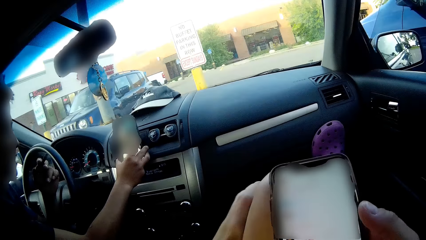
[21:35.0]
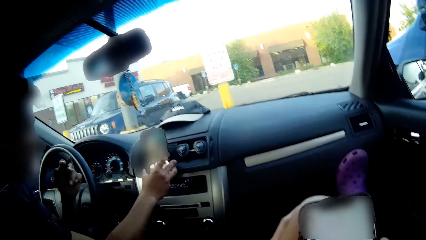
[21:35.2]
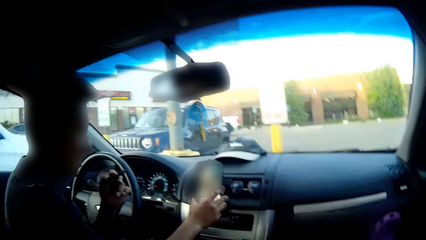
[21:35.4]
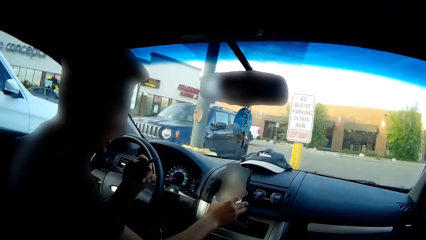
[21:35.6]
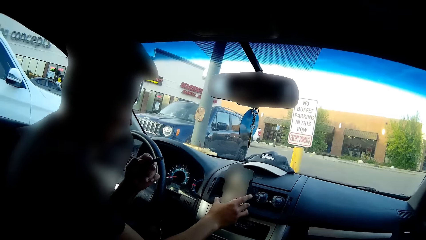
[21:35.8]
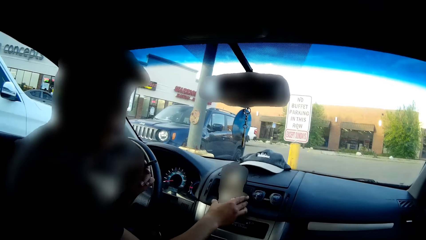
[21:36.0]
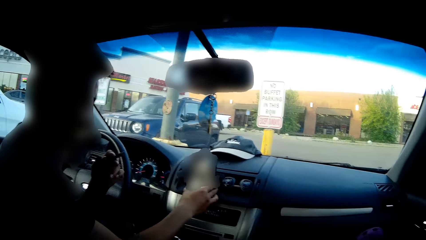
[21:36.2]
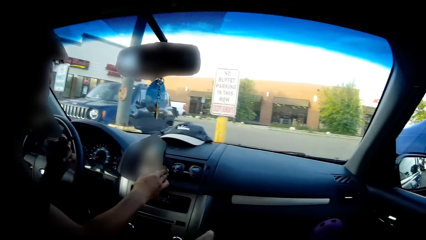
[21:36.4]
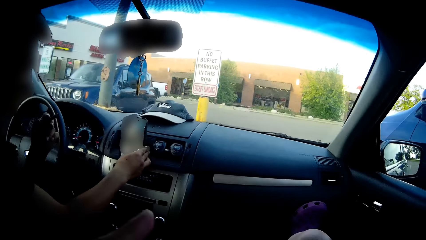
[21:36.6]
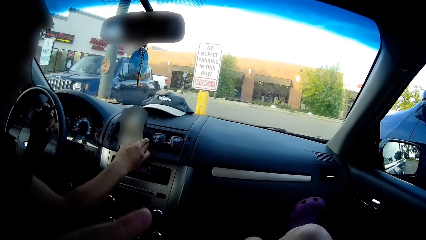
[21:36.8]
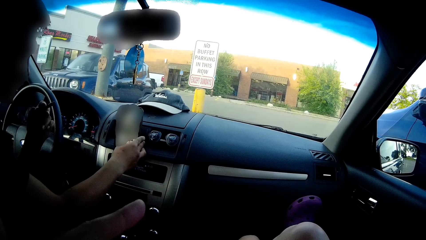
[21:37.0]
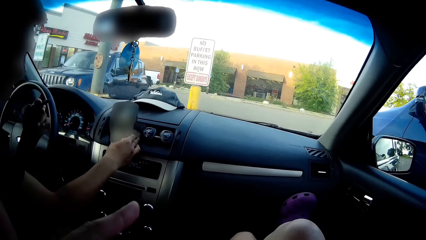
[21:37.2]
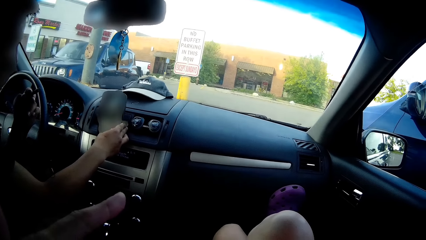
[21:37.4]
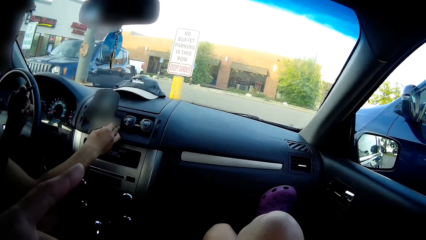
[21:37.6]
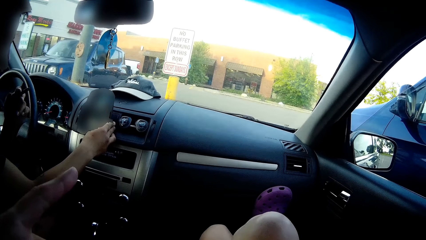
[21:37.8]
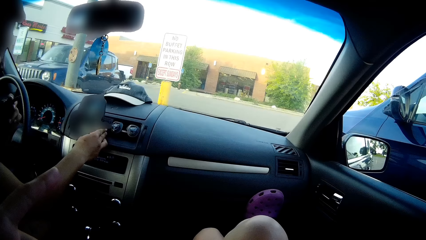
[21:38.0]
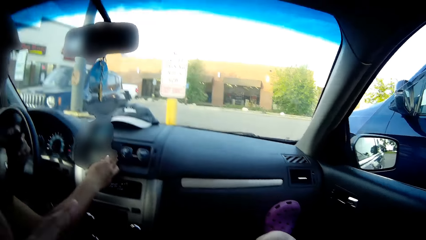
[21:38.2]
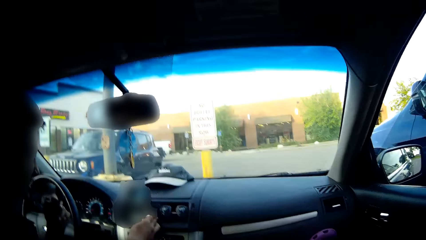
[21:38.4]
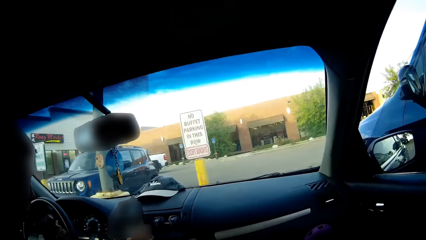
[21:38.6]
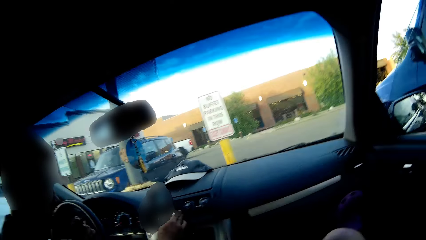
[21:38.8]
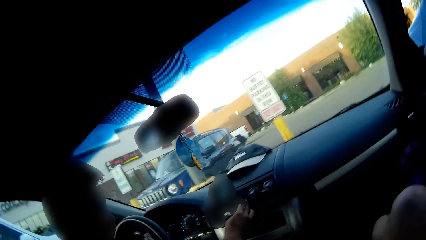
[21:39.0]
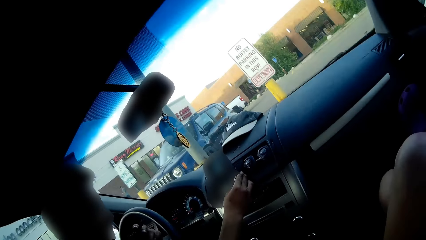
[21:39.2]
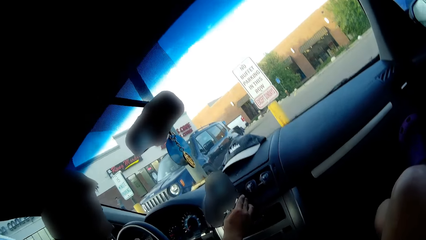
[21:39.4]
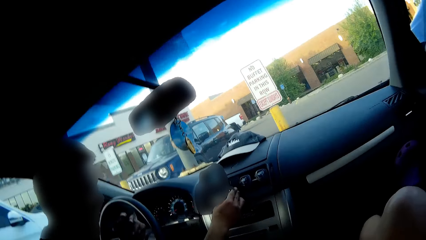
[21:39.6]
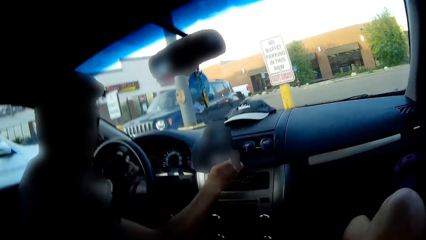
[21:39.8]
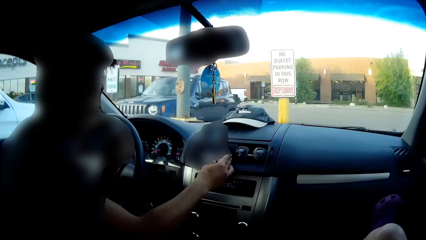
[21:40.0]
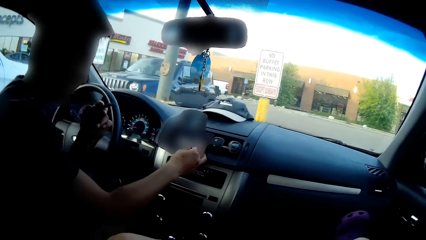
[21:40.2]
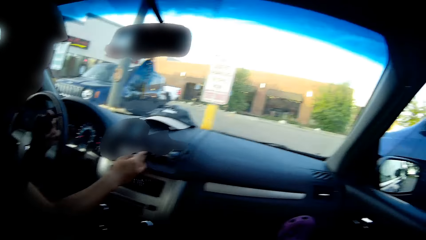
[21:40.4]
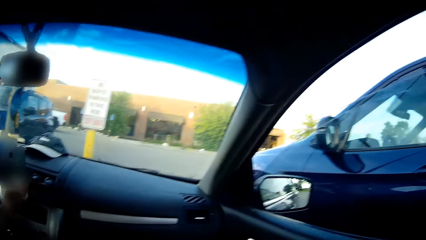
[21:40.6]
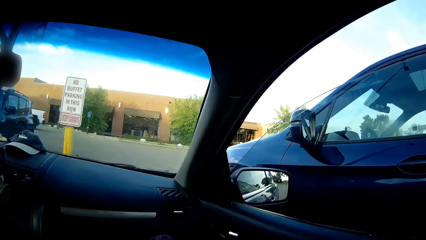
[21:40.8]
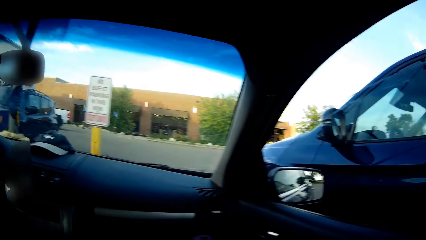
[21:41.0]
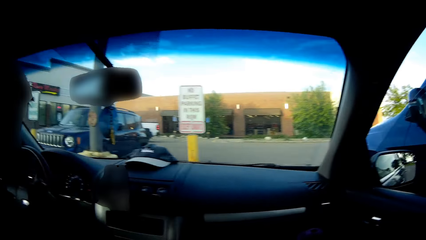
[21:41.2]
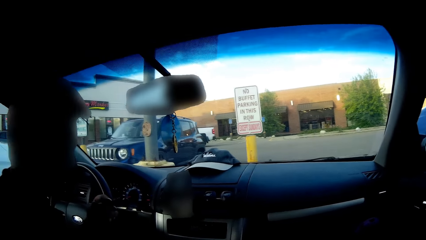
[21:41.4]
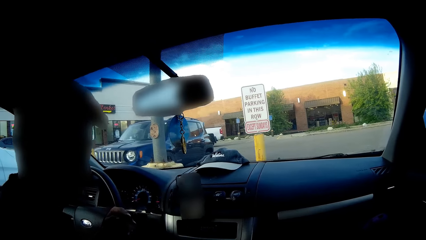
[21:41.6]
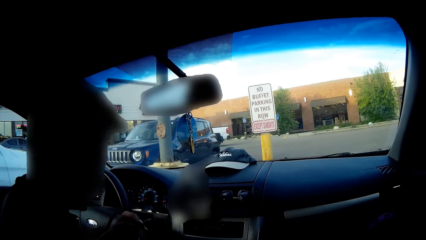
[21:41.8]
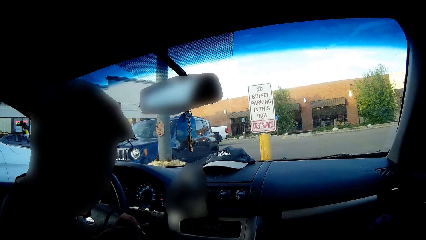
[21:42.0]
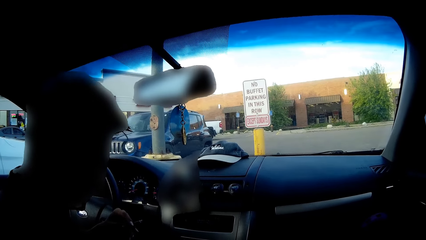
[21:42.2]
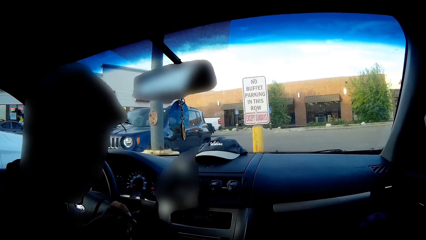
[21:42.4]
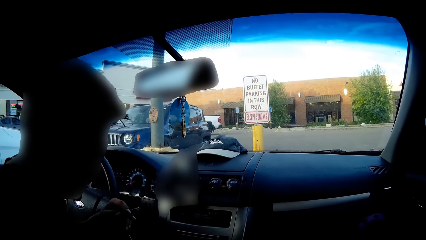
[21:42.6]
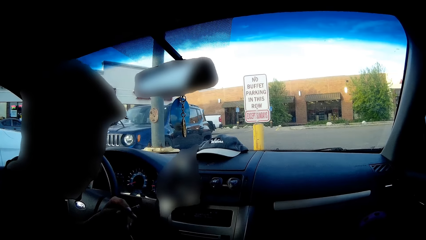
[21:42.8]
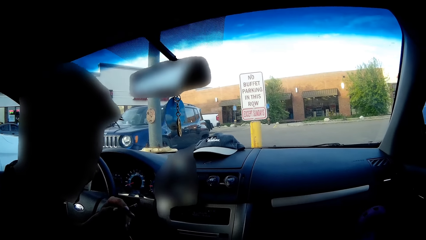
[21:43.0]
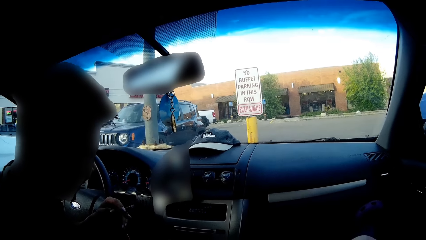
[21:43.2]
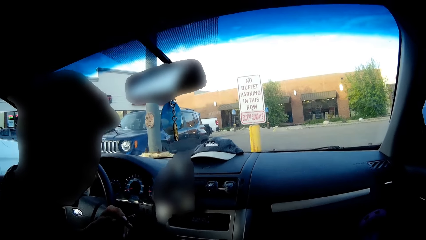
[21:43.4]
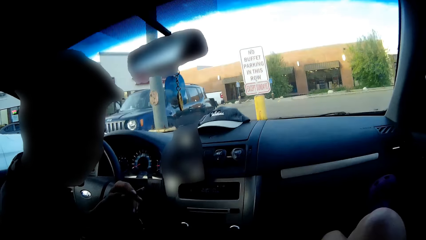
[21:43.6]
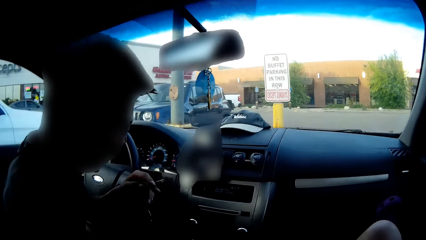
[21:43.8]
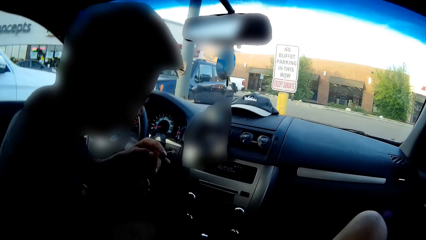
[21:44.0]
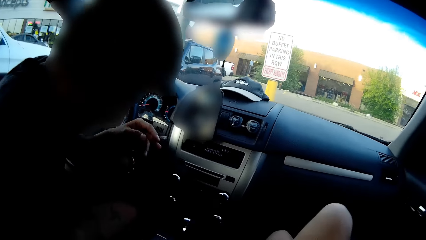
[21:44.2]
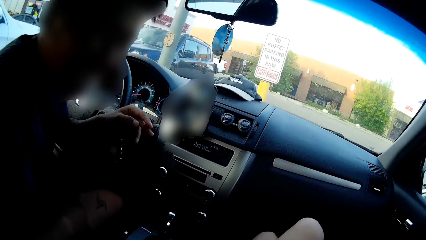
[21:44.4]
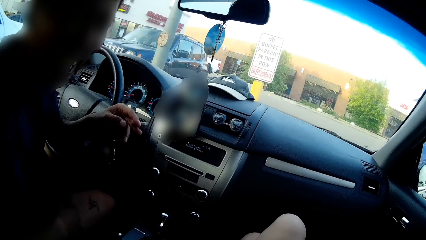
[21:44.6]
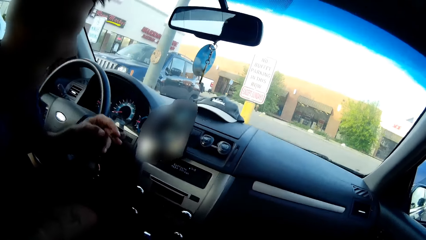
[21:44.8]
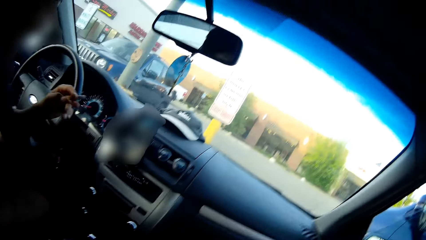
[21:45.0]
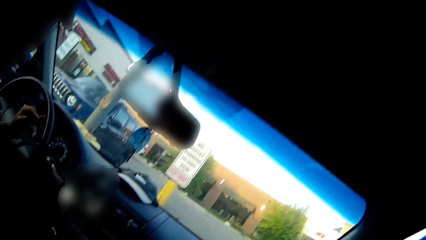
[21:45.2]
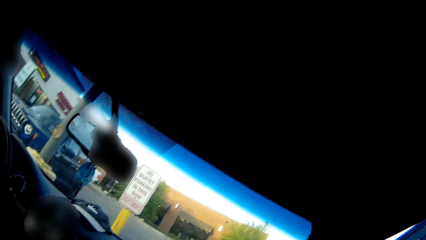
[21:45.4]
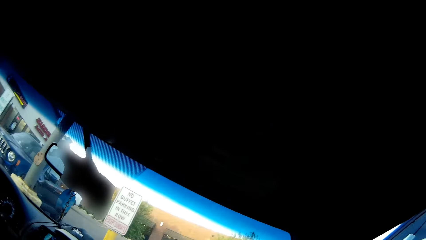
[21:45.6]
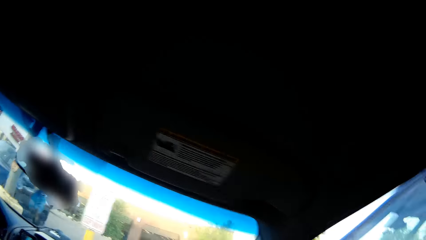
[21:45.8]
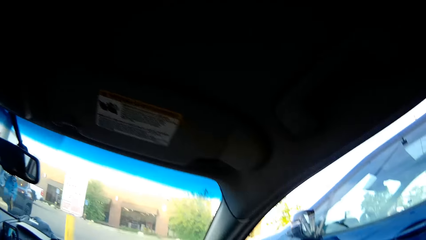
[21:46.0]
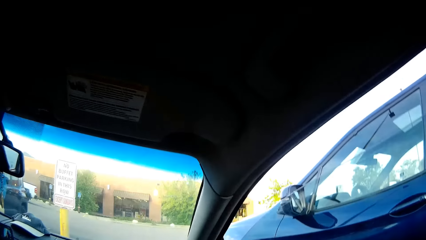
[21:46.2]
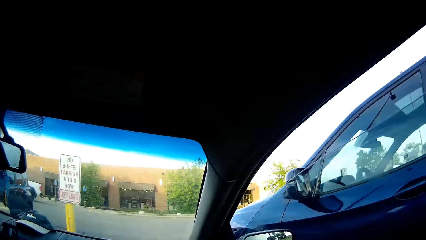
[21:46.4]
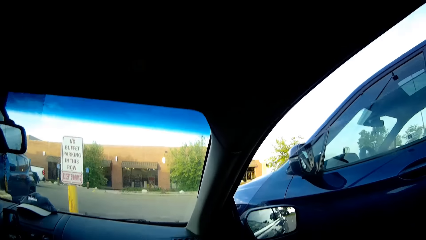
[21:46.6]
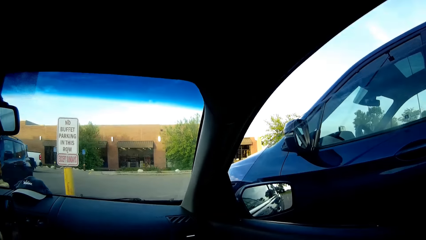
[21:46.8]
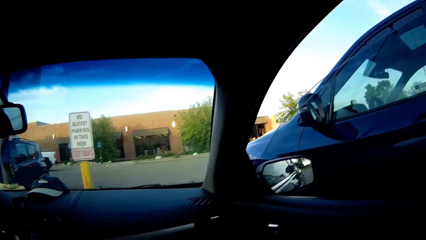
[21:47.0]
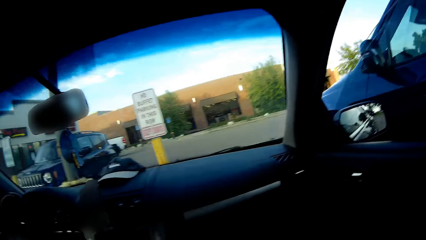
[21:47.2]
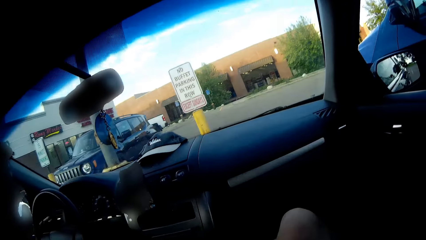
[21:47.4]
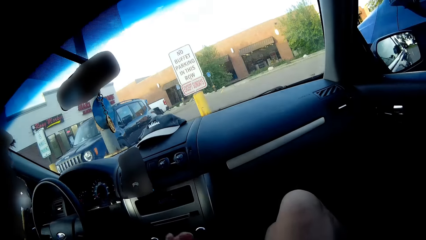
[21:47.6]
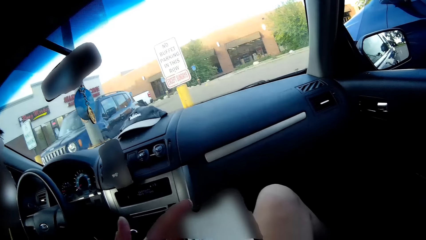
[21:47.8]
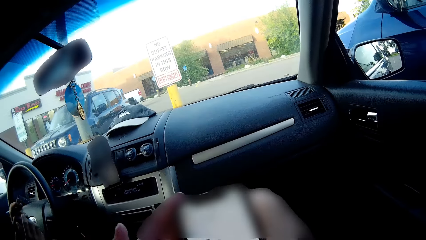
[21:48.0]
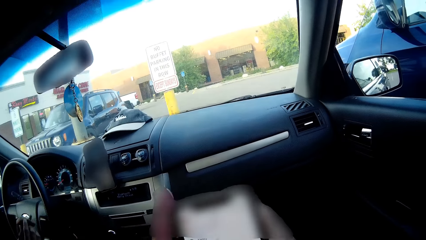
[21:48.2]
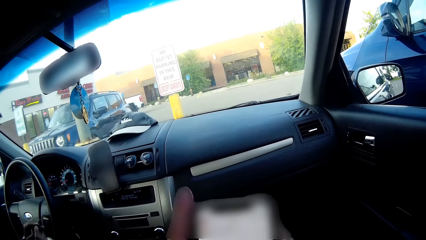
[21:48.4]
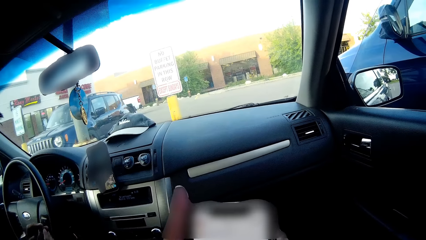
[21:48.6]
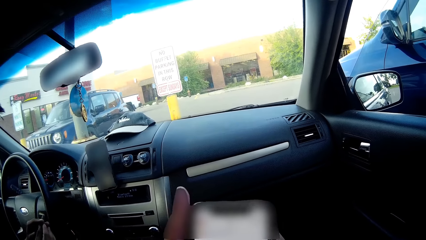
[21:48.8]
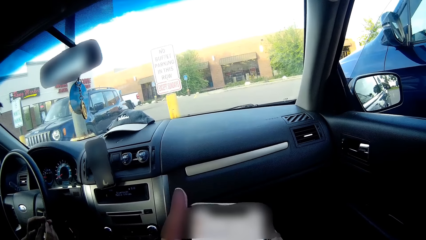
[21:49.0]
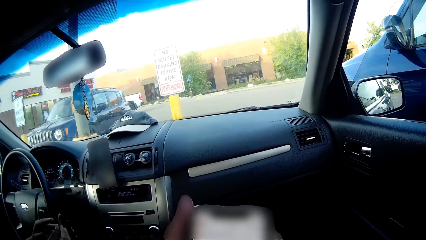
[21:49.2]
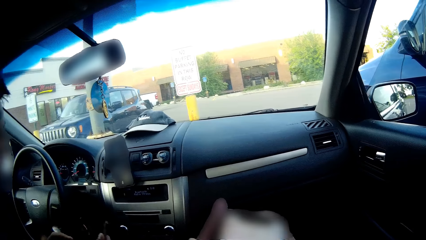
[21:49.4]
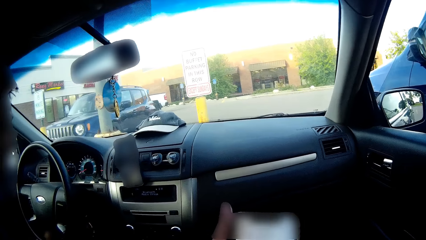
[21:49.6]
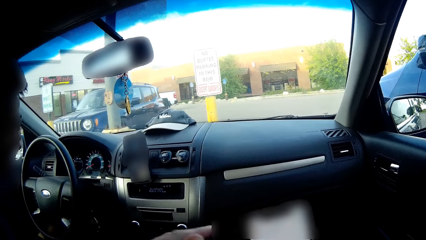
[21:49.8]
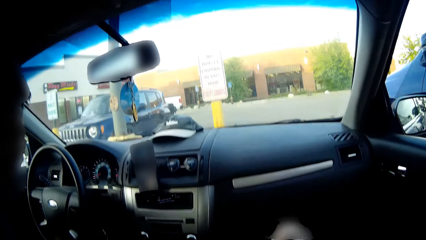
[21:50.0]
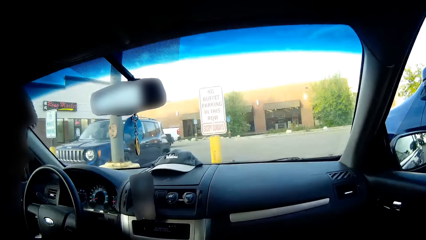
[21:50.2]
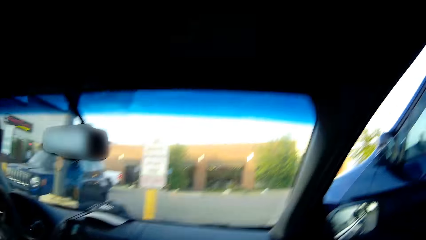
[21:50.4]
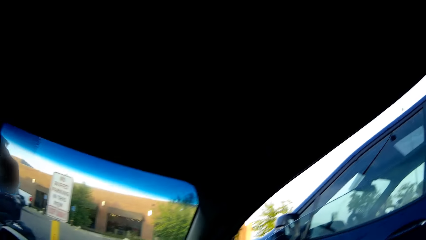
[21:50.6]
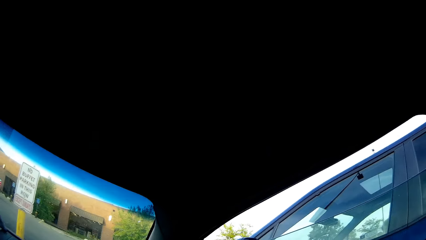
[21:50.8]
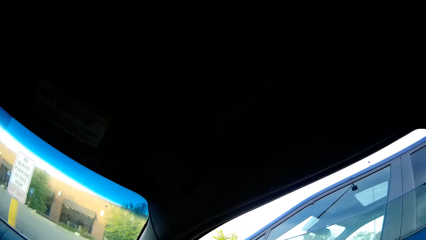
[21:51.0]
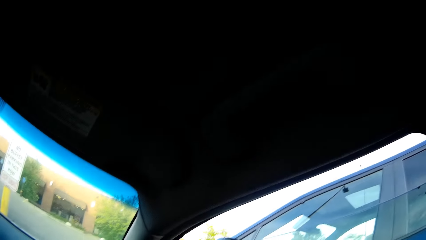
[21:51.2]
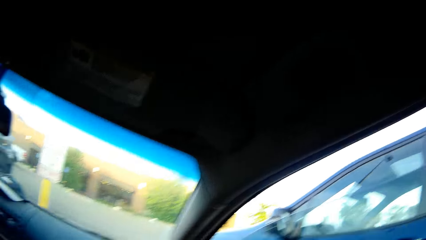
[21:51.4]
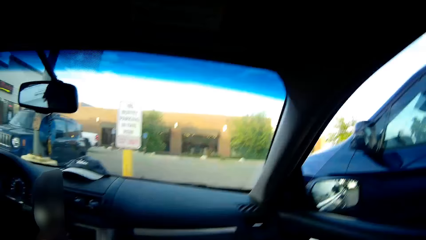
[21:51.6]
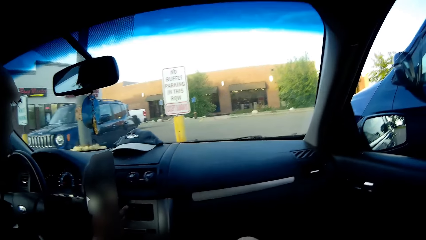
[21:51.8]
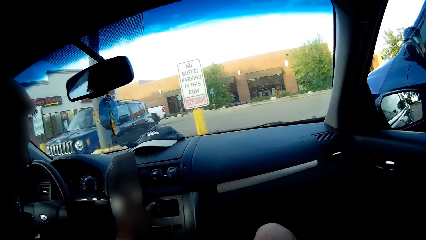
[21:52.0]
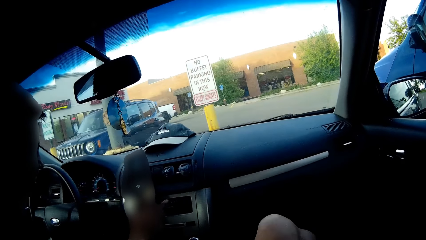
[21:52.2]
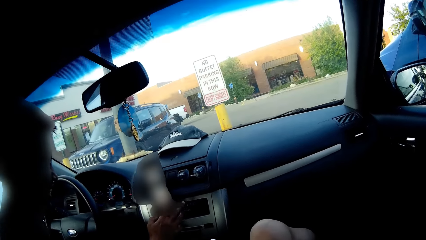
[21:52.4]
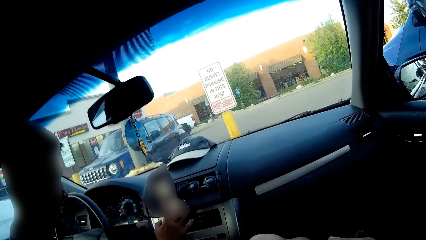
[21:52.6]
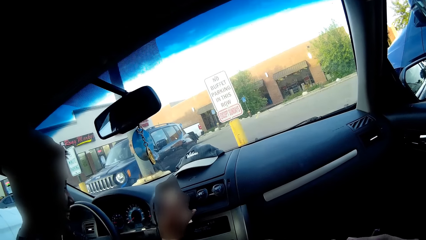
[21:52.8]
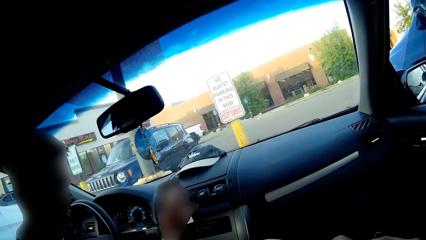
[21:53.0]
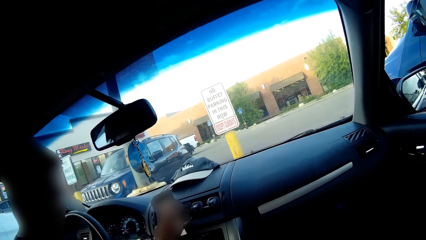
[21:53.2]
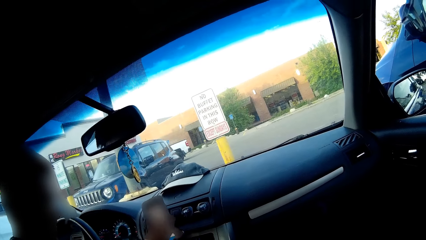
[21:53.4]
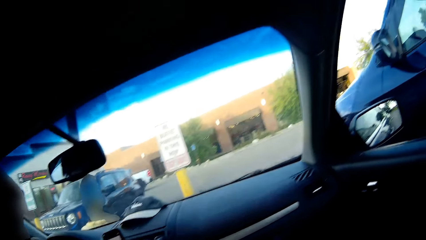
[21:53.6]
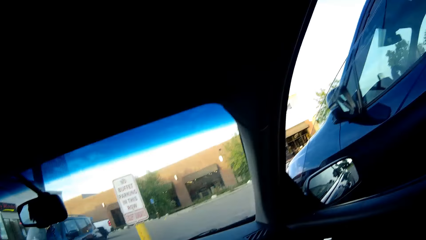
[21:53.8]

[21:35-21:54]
The man passes the cigarette to his right hand from his left hand. The man operates the phone on the dashboard with his right hand.
